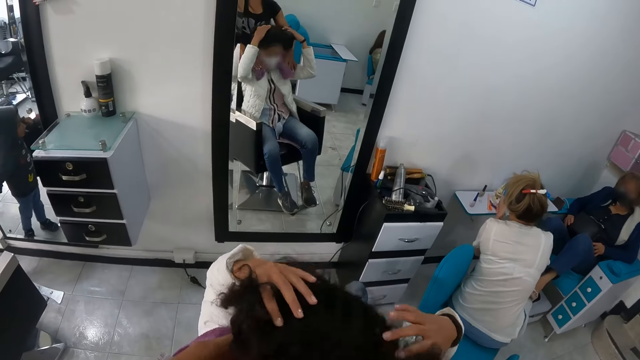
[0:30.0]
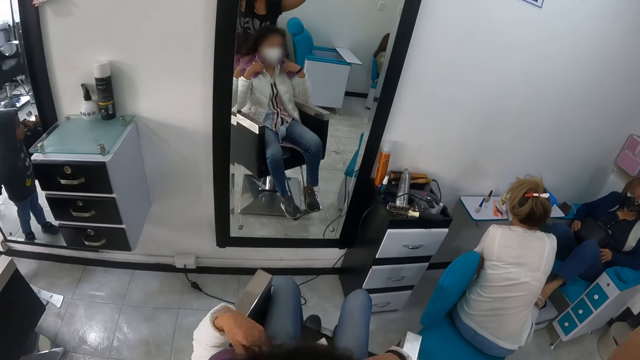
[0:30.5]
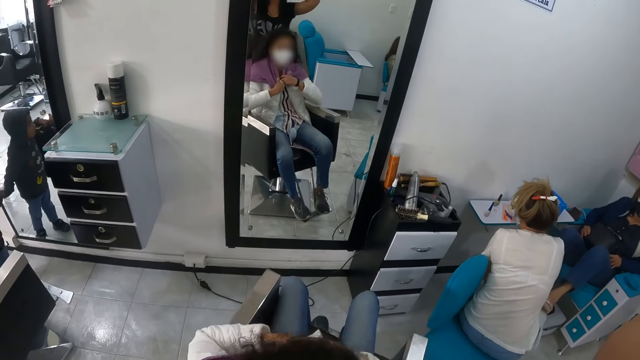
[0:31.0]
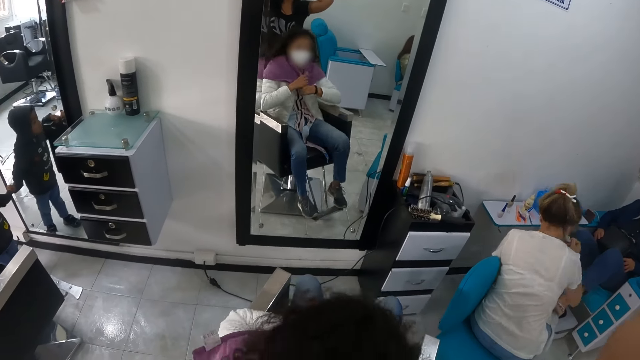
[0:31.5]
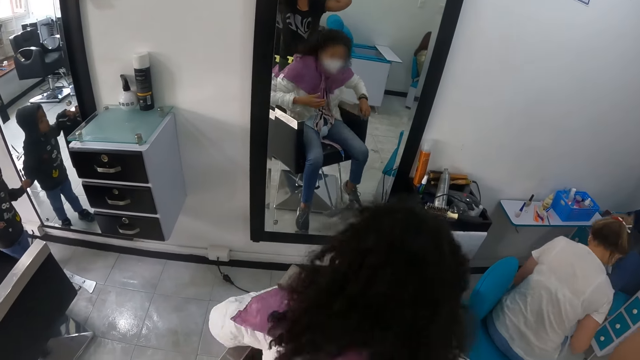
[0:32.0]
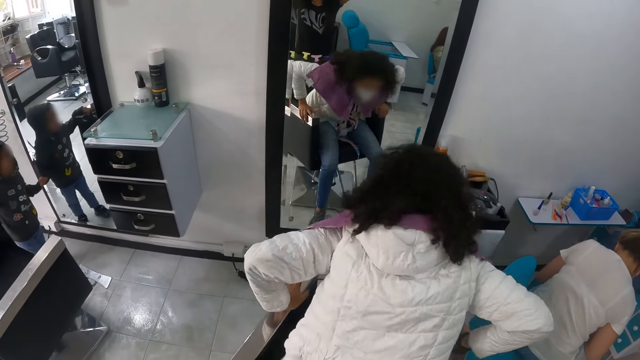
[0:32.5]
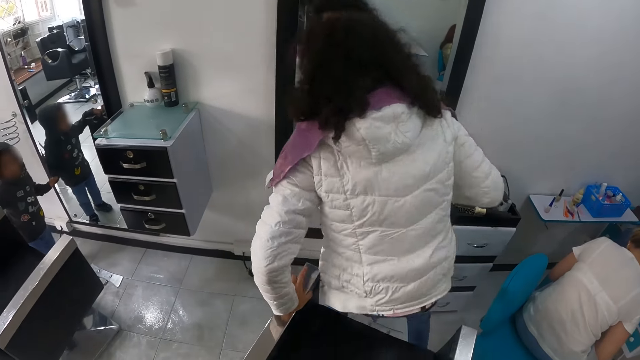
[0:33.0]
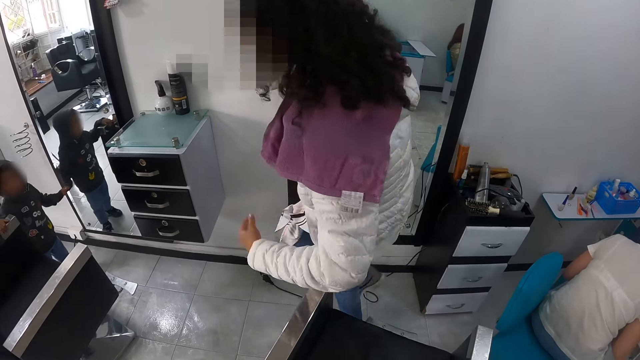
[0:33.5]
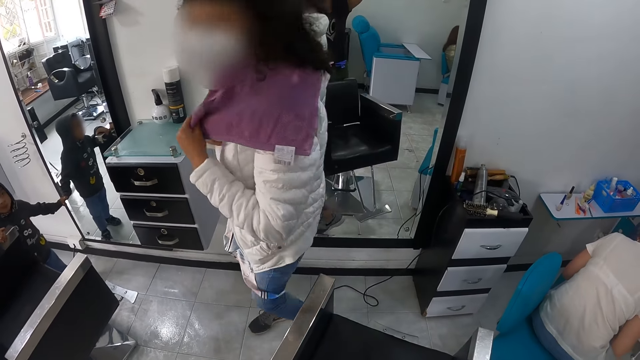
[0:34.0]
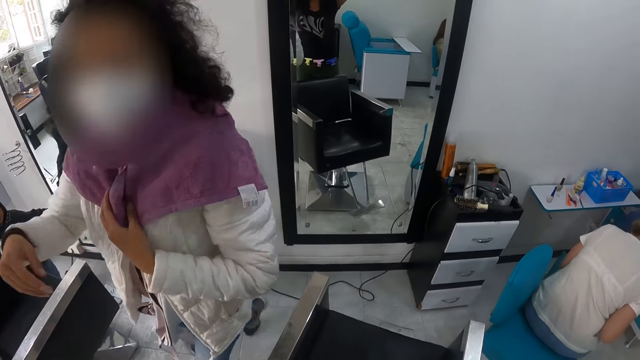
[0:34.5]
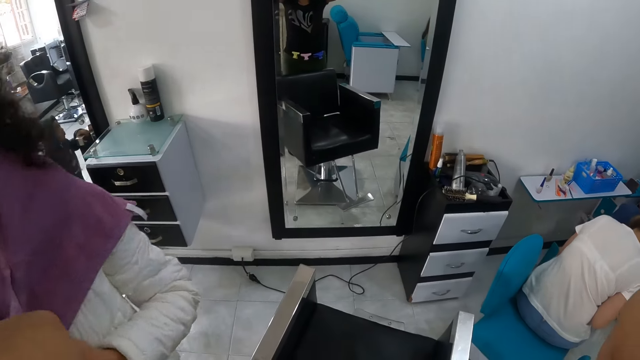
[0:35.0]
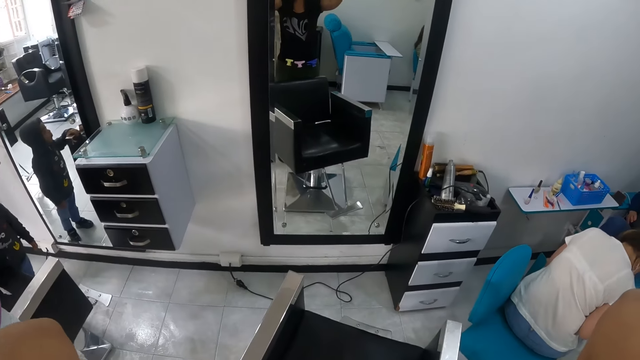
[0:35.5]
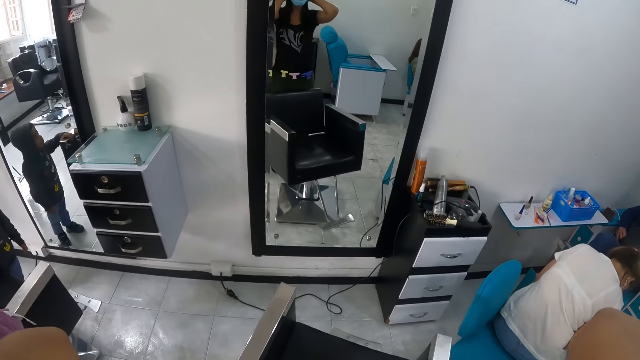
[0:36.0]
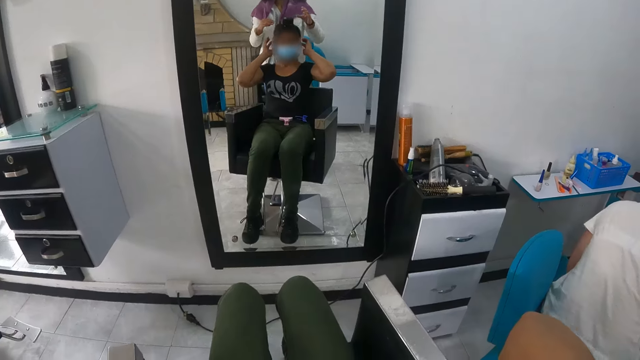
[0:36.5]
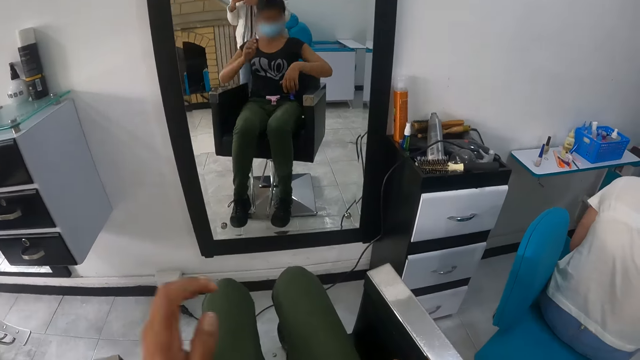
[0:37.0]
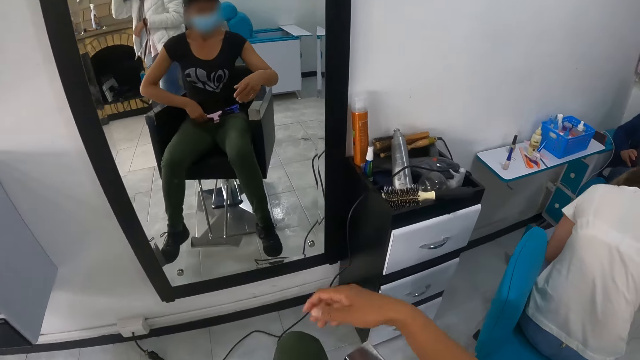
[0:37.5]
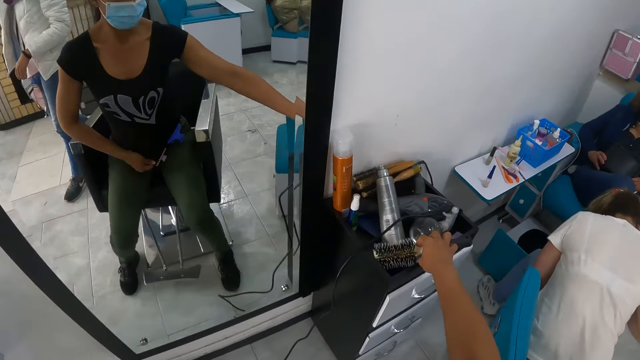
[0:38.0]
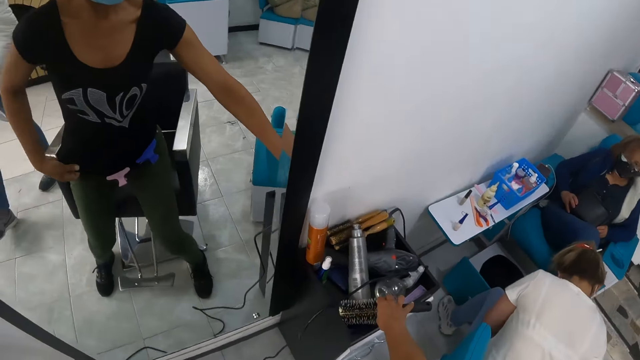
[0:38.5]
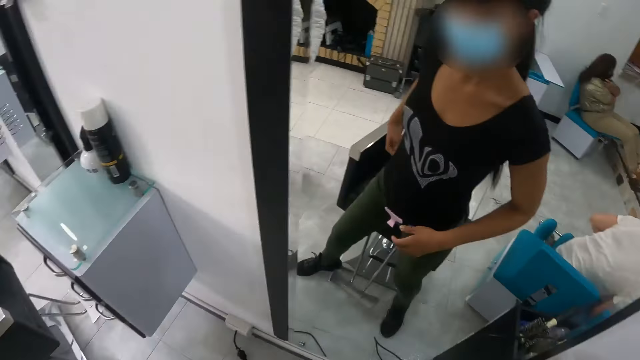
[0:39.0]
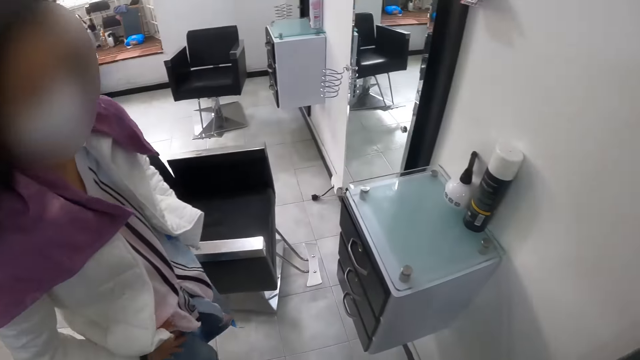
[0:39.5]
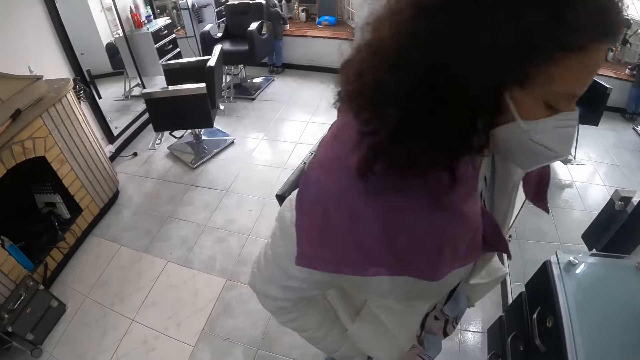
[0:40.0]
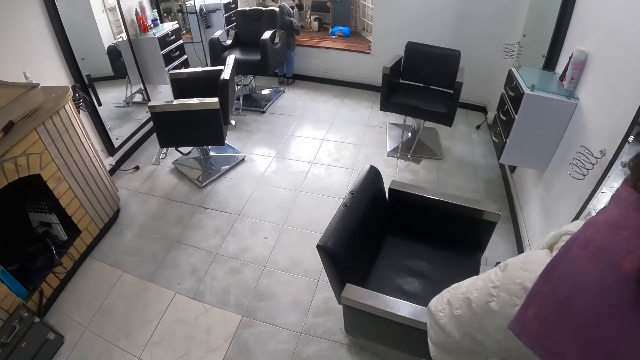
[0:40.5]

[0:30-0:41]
The camera wearer touches the hair brush on the wooden salon trolley with her right hand.

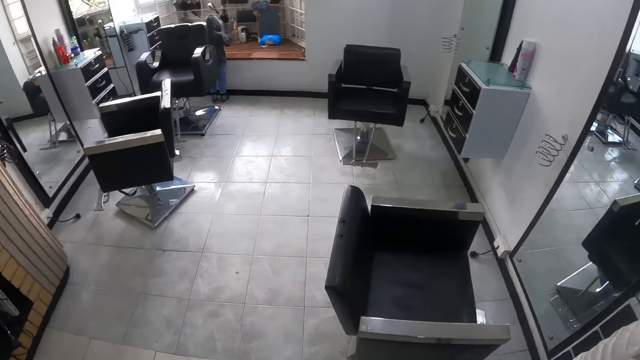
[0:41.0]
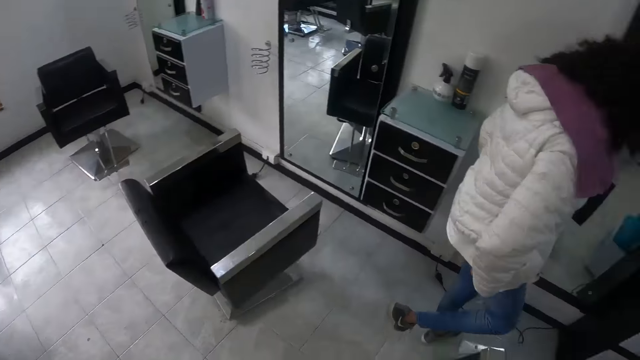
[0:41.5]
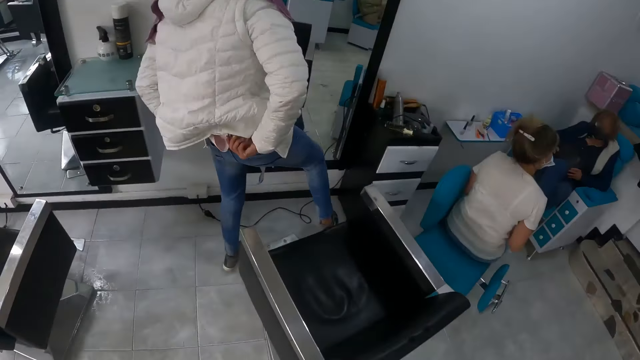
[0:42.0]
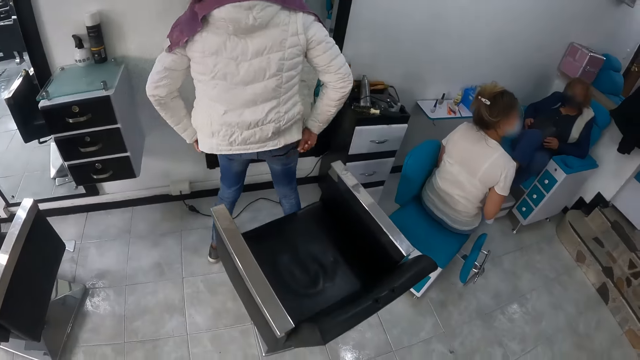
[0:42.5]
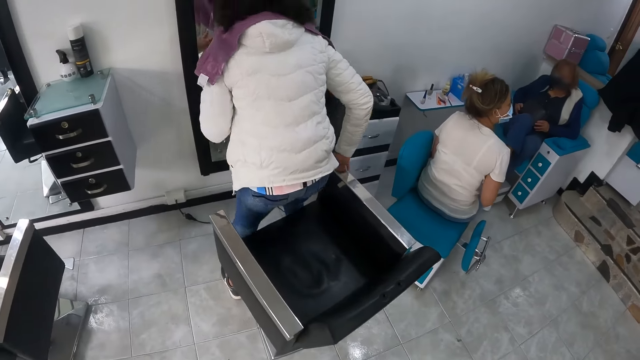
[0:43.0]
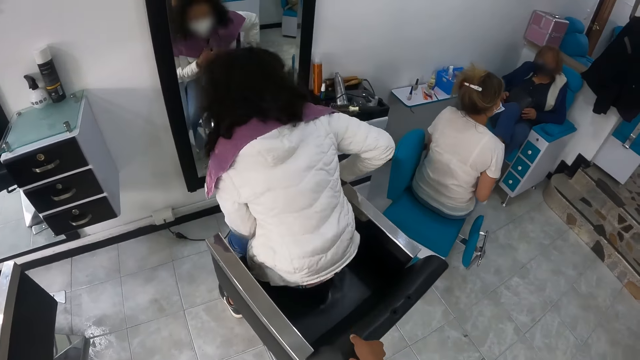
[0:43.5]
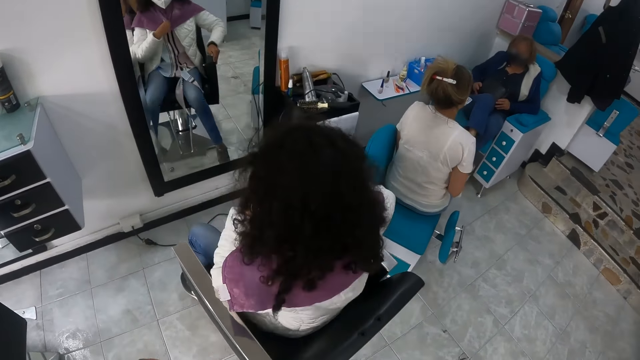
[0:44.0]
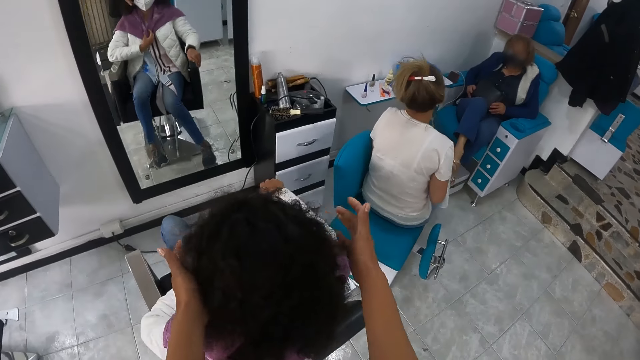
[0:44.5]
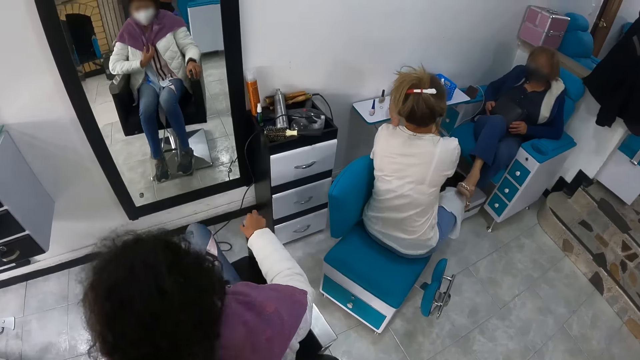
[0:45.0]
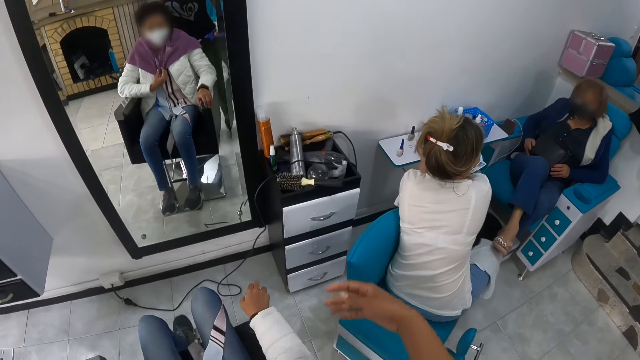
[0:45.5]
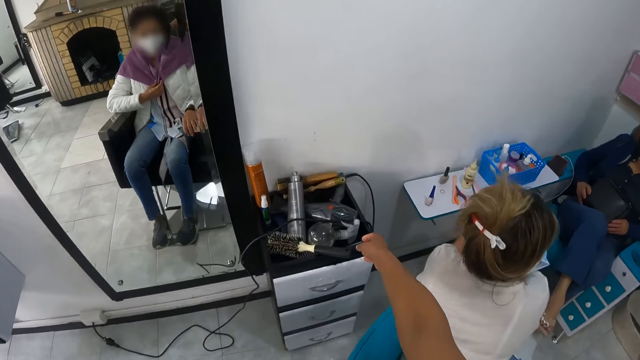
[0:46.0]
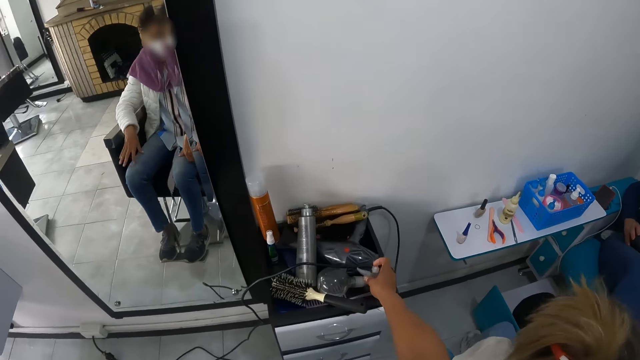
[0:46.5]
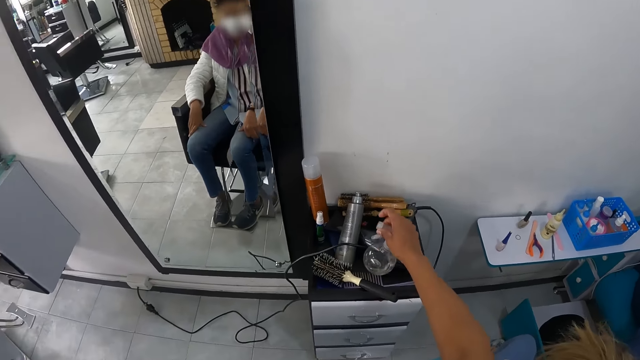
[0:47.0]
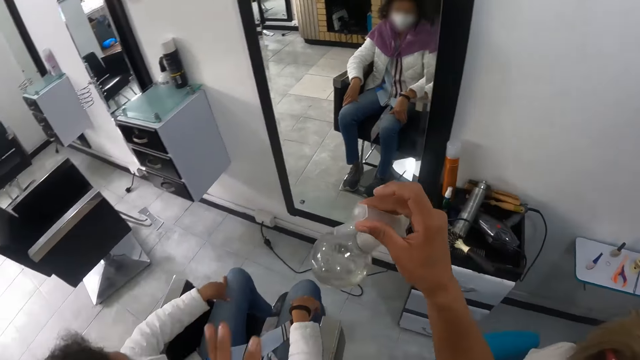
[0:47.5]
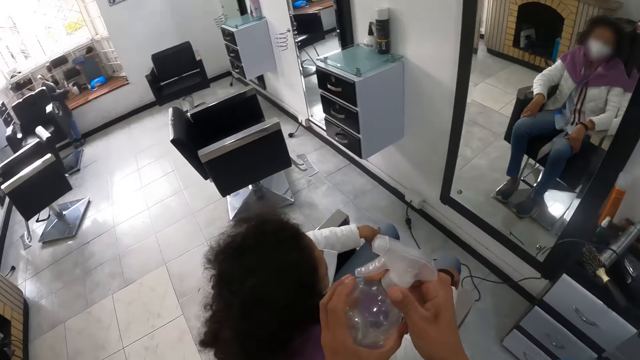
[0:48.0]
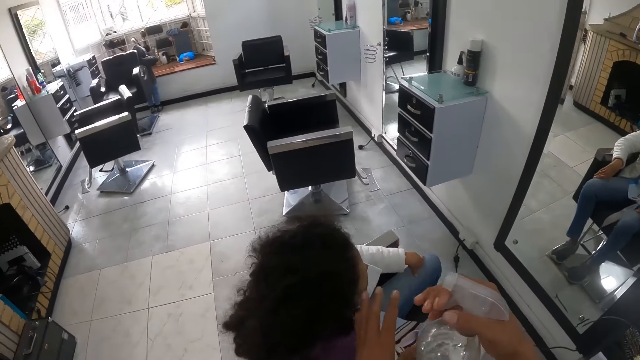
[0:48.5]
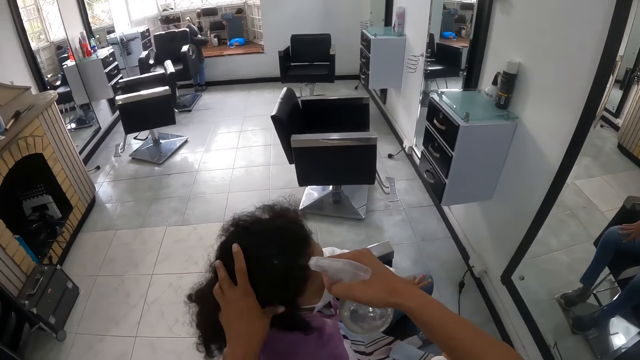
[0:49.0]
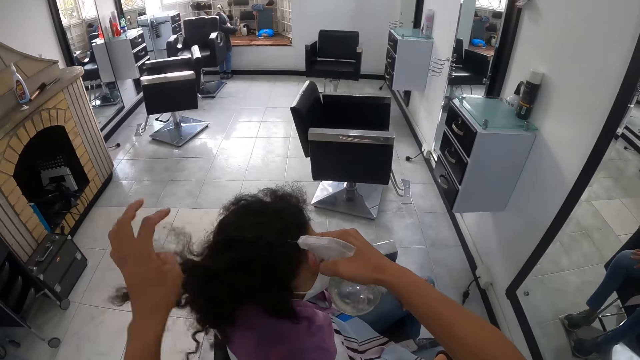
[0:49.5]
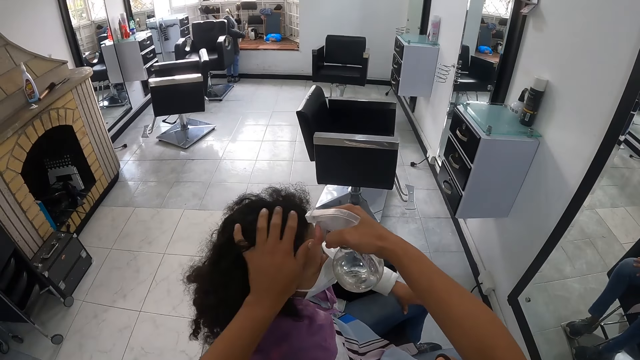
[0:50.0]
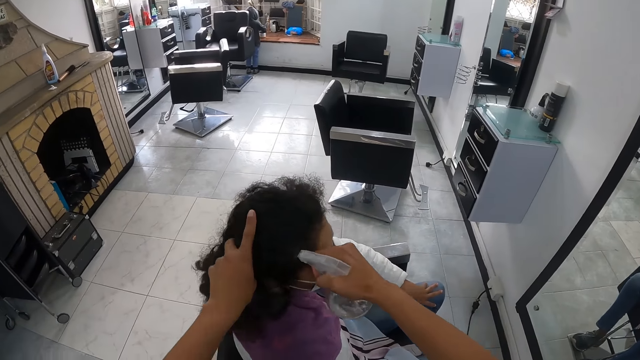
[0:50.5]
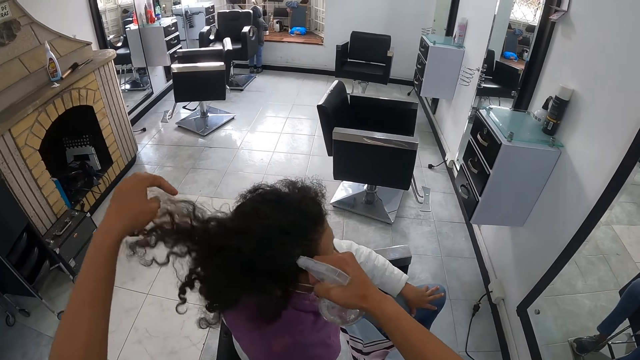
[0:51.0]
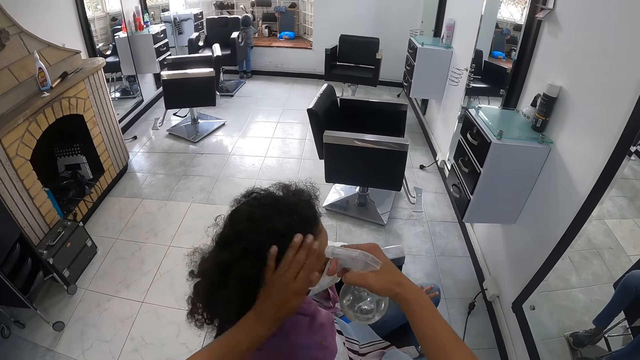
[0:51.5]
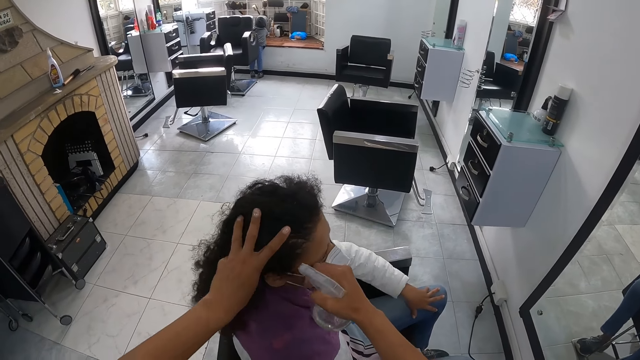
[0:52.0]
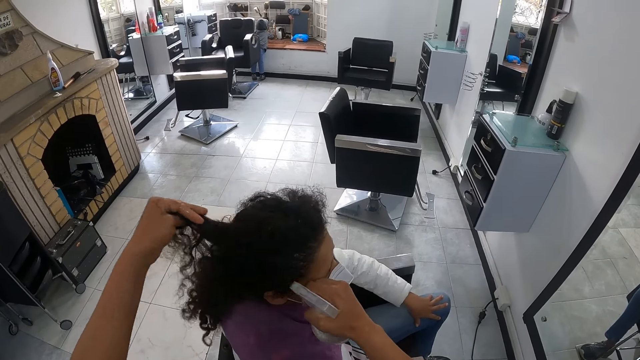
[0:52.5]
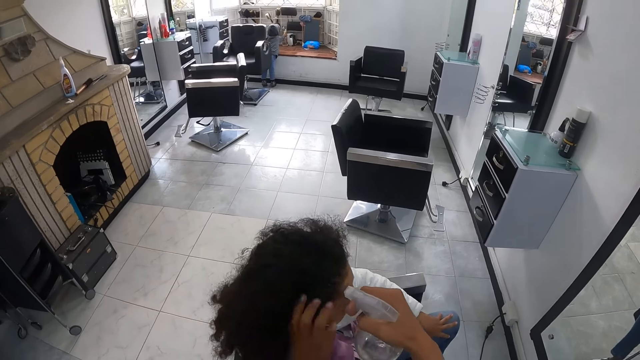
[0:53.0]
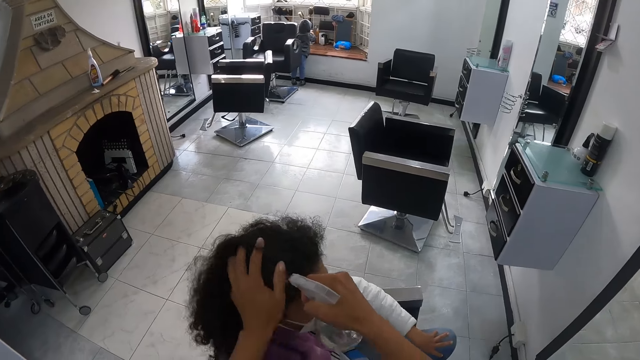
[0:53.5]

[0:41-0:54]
The woman adjusts her pants with both hands and holds the towel with her left hand. The camera wearer touches a hair of the woman with both hands. She picks up the spray bottle from the wooden salon trolley with her right hand. She holds the spray bottle with both hands. She adjusts the hair of the woman with her left hand. She sprays water on the hair of the woman with the spray bottle in her right hand.
